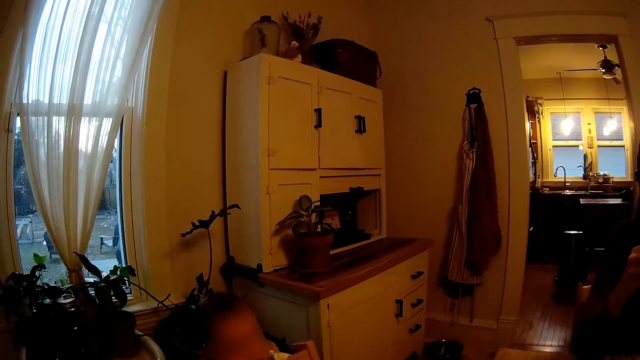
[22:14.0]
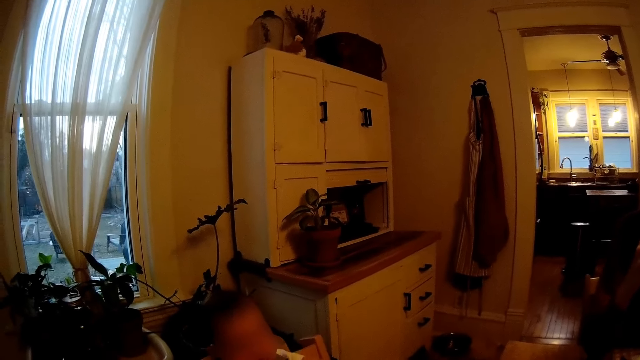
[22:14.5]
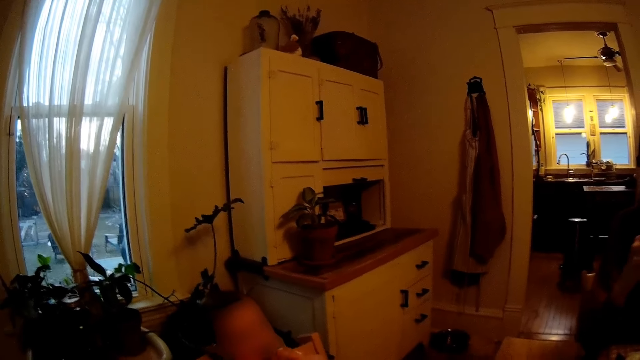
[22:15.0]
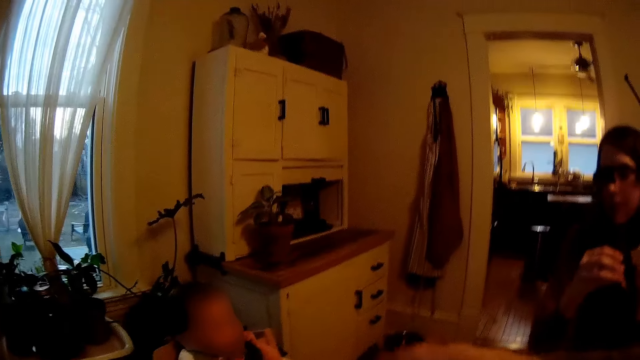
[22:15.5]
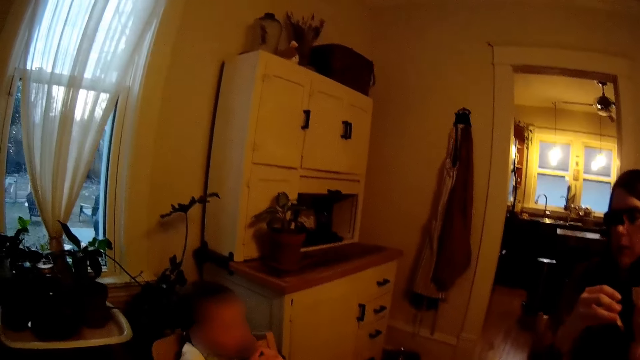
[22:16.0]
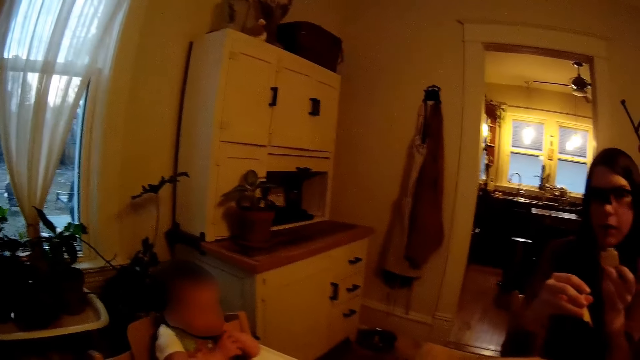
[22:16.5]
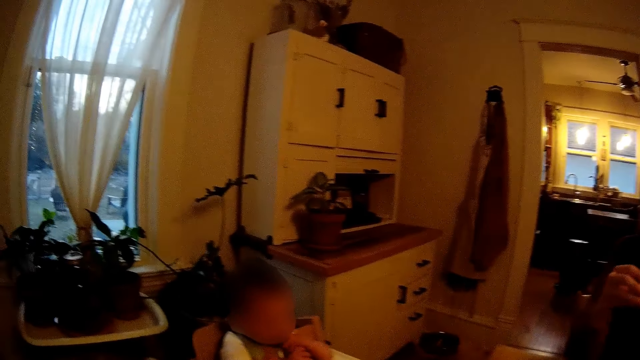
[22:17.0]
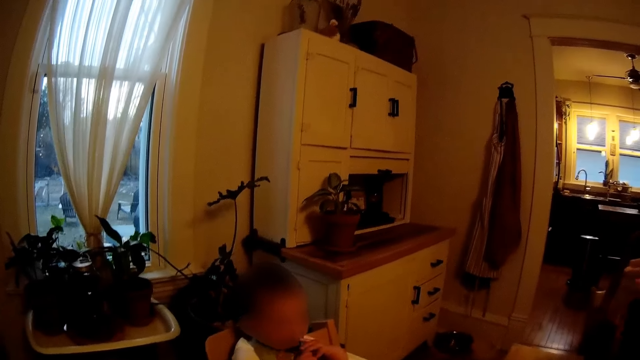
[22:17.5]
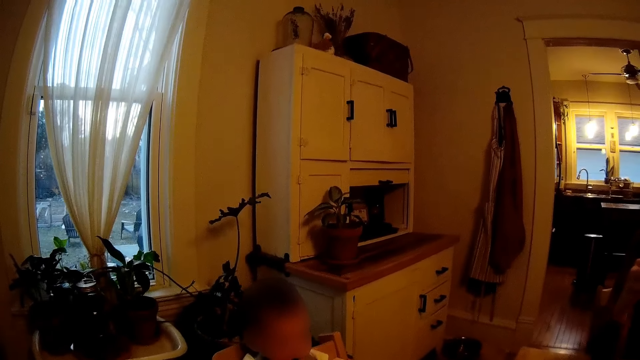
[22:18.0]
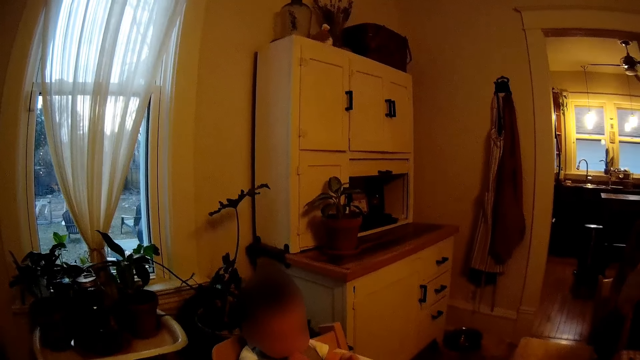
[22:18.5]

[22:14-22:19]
The camera wearer moves a hand. They look around. A baby bites a spoon.

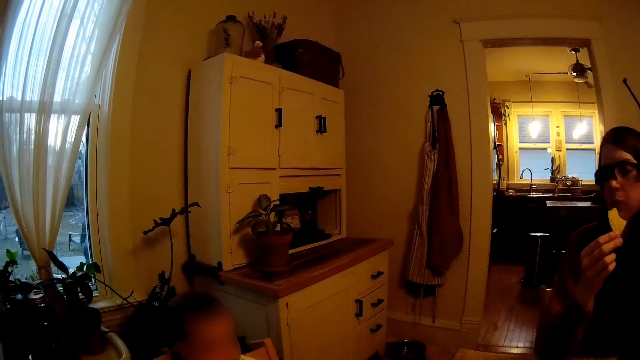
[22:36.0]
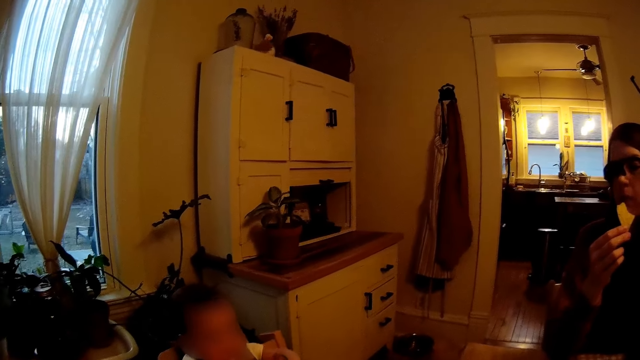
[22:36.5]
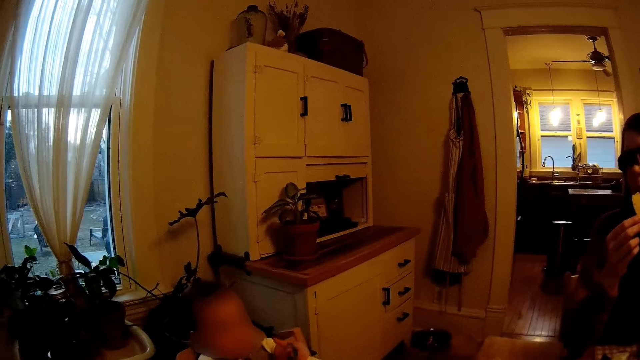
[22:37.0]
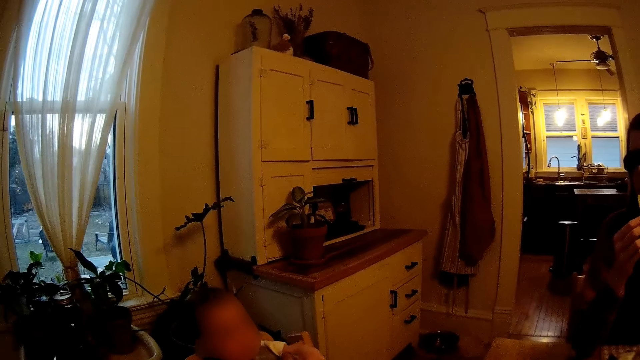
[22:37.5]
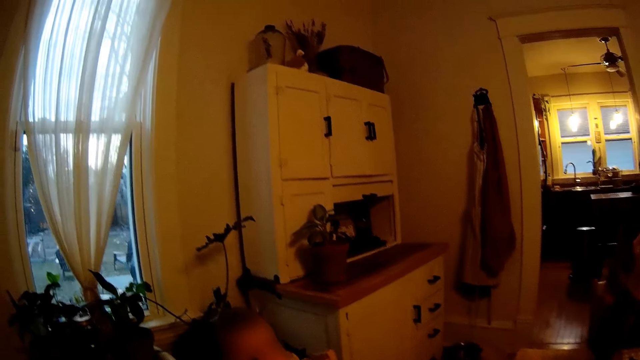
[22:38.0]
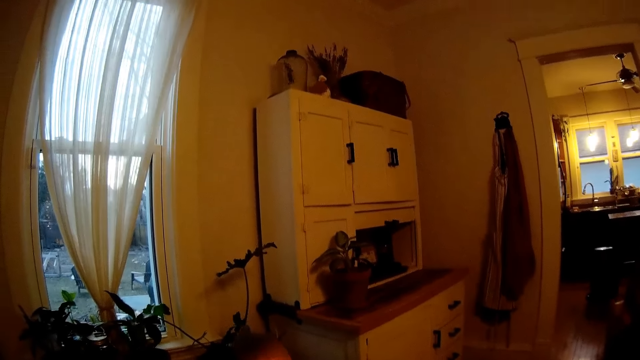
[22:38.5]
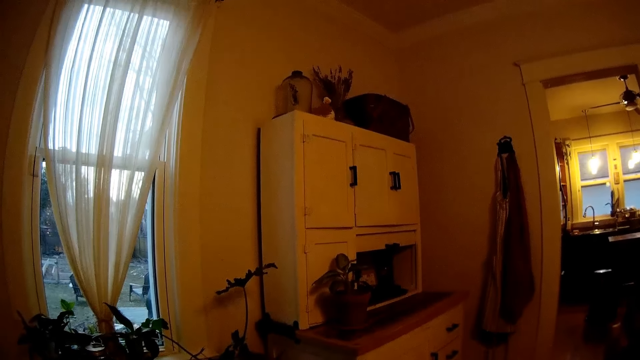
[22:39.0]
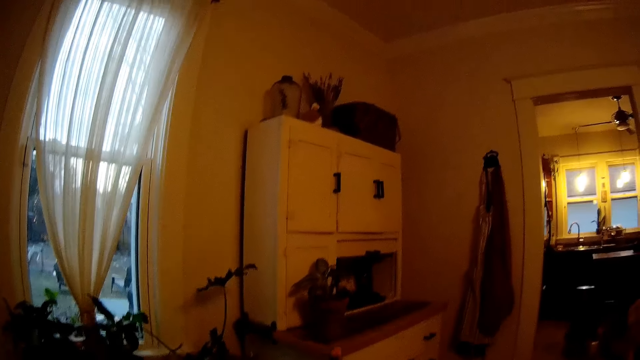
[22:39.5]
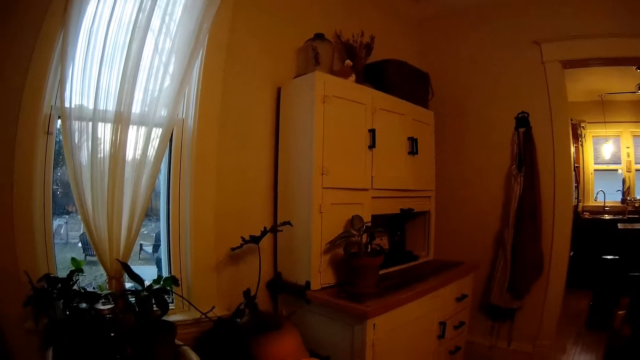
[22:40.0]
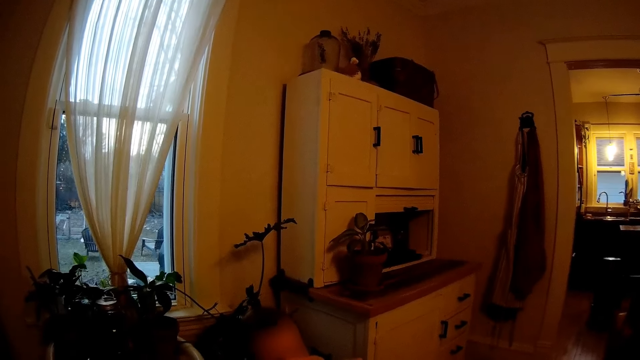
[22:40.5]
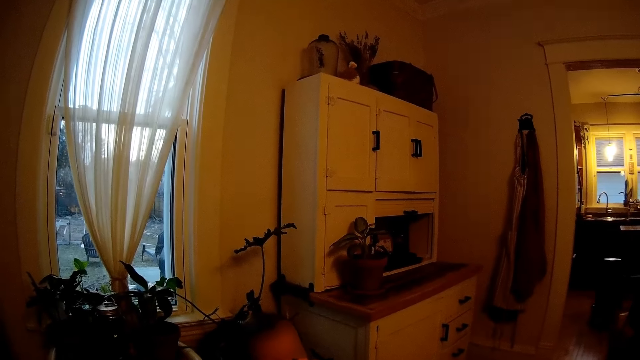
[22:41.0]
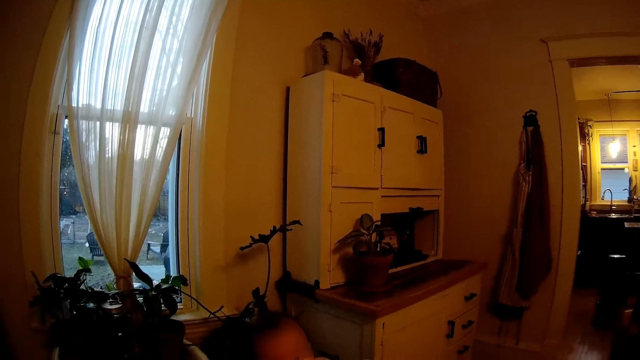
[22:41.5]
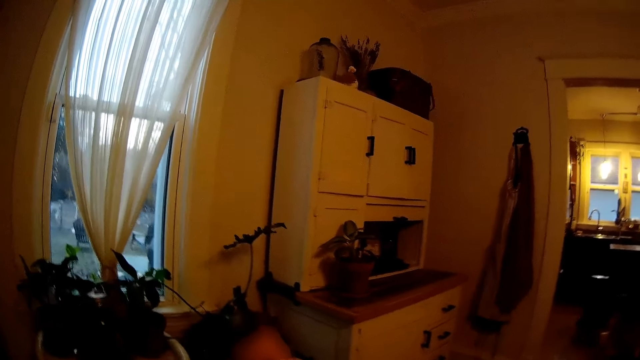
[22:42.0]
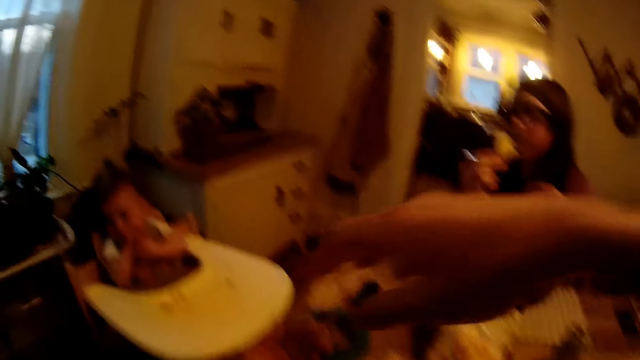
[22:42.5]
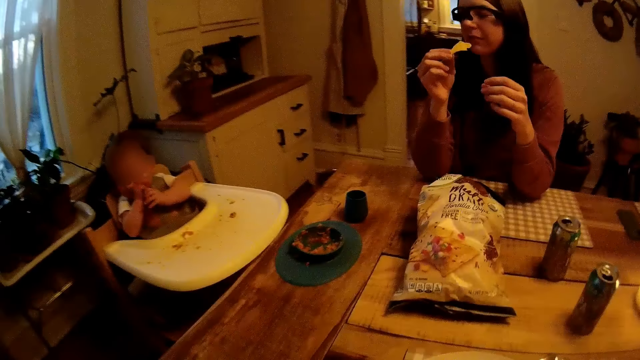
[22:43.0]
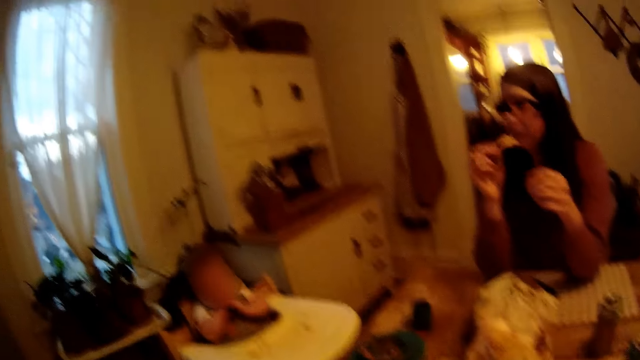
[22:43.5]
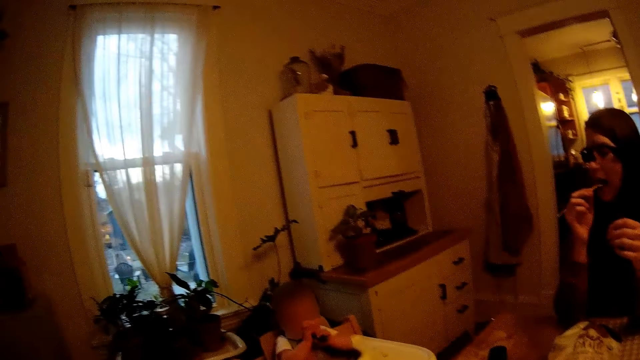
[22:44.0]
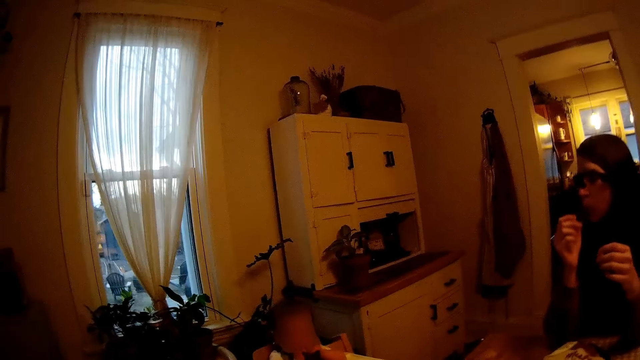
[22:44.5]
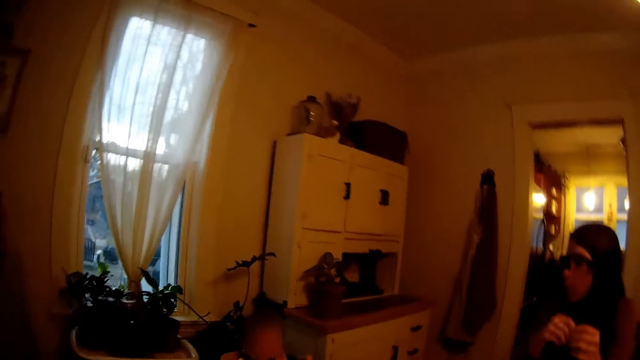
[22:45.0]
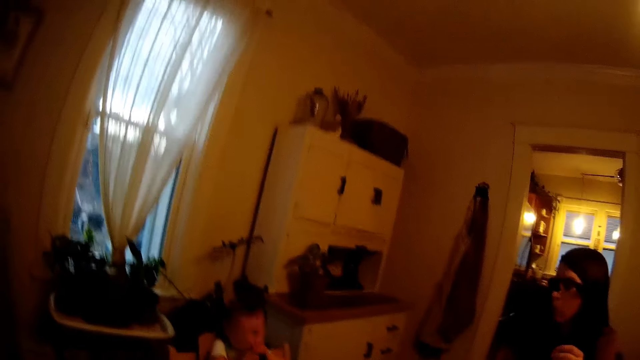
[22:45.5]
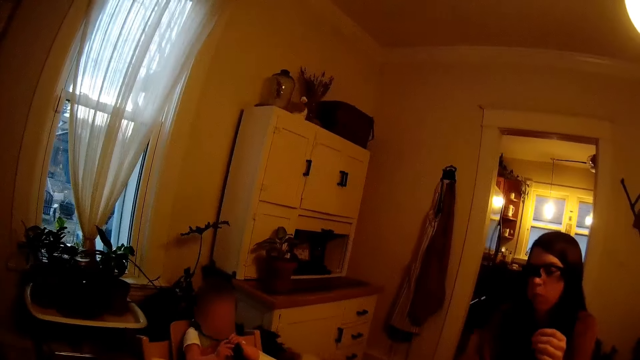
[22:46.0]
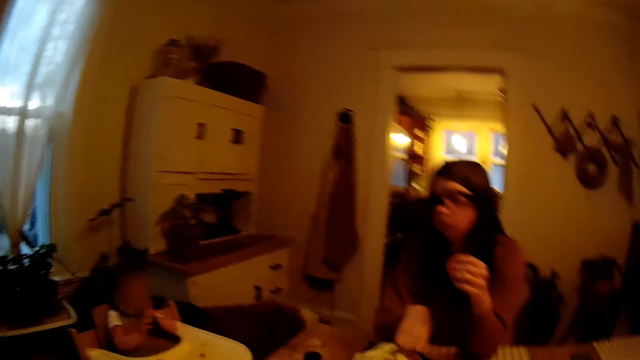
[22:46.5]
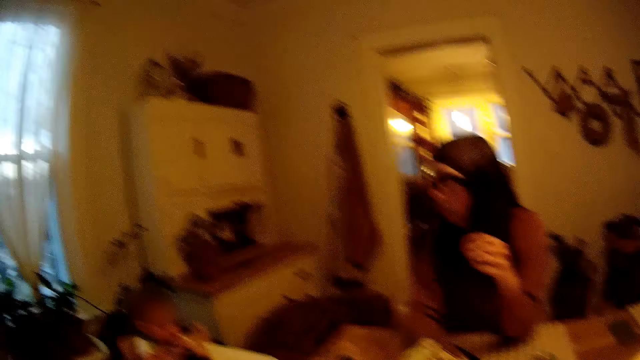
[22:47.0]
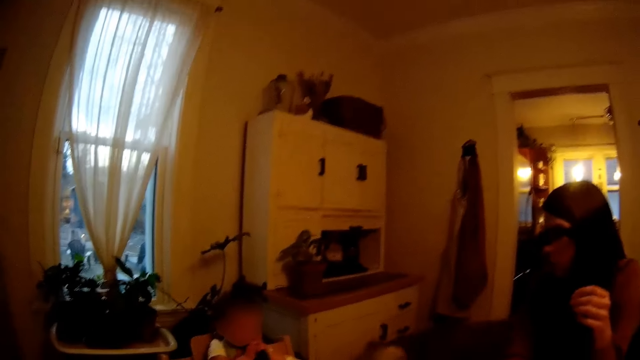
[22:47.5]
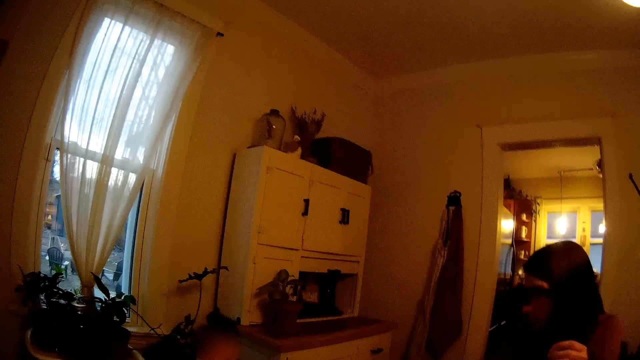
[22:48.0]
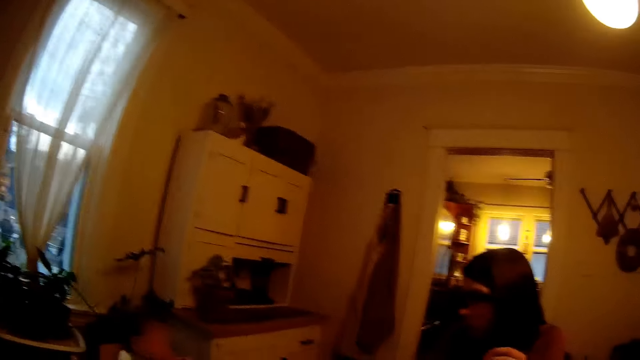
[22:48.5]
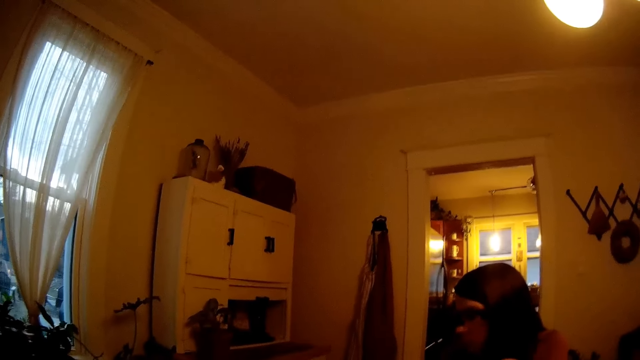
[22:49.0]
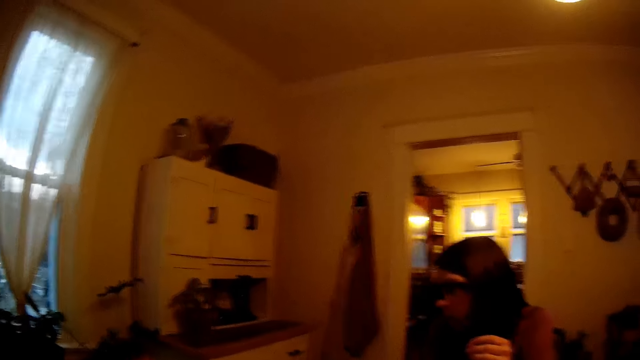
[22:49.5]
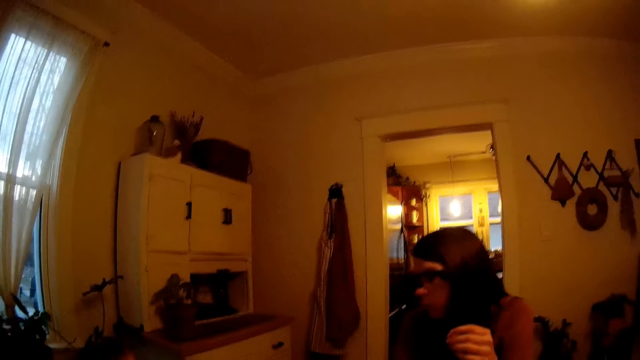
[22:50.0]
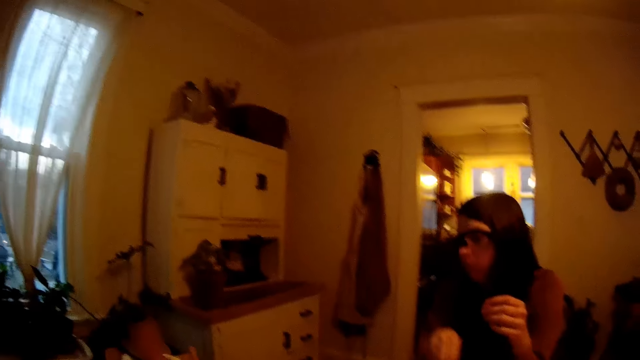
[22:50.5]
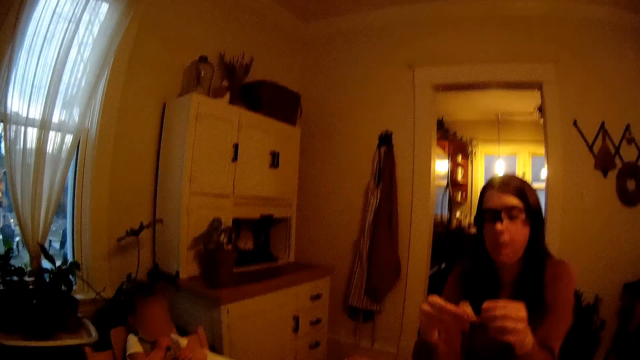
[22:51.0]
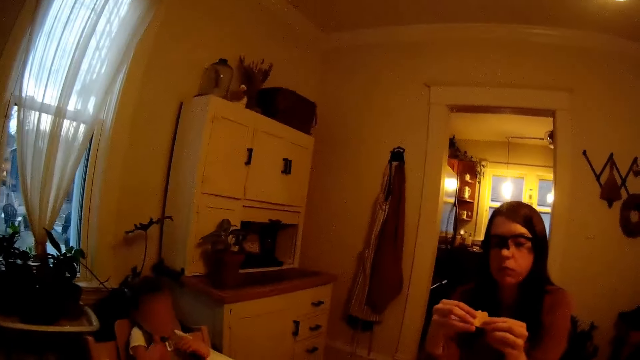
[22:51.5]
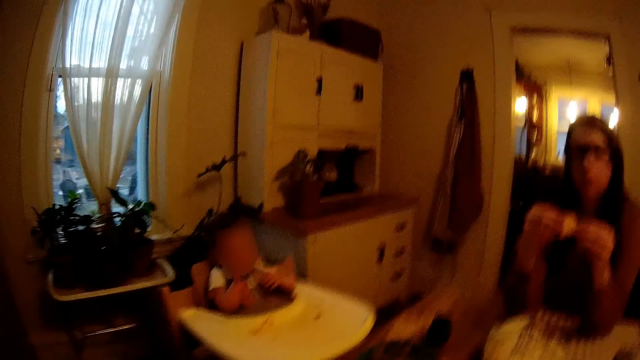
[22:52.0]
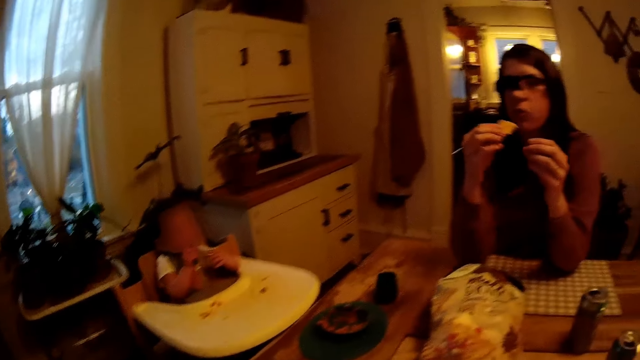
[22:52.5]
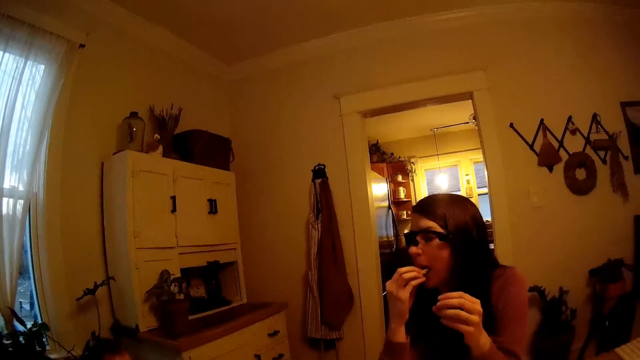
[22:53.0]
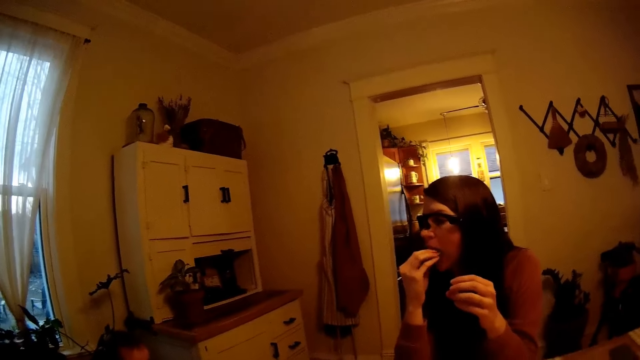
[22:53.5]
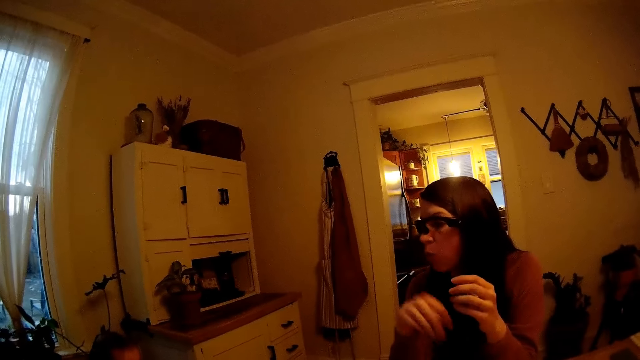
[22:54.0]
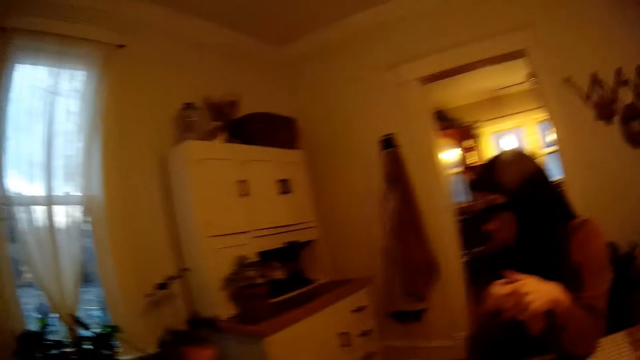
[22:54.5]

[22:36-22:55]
A baby moves around. The camera wearer moves backwards. The baby moves his hands. The camera wearer looks around. A woman eats a piece of potato chip with her right hand. Another woman picks a chip from a pack of chips on a table with her right hand. The baby puts the spoon in his mouth with his right hand. The other woman holds the chip with both hands. The other woman eats the chip in her right hand.
